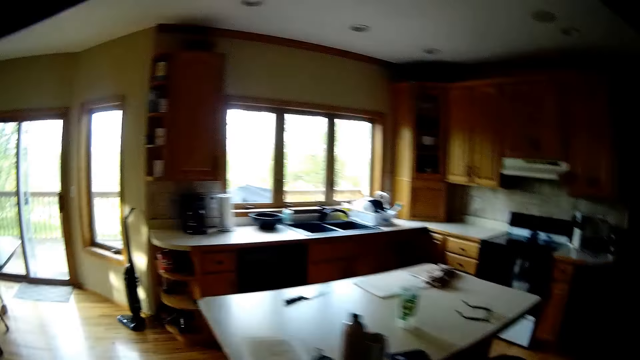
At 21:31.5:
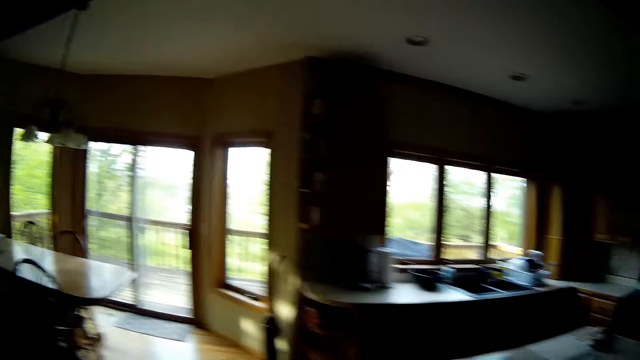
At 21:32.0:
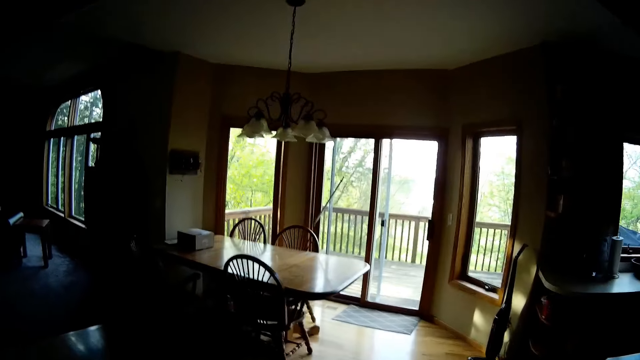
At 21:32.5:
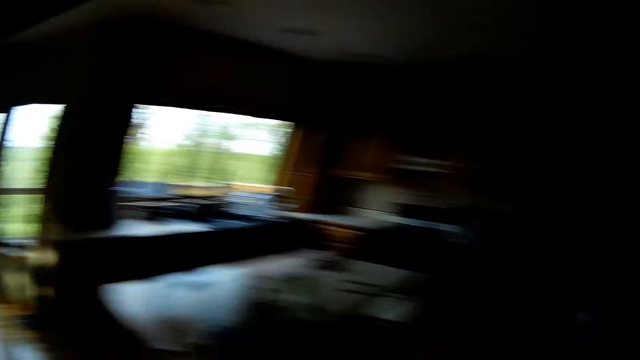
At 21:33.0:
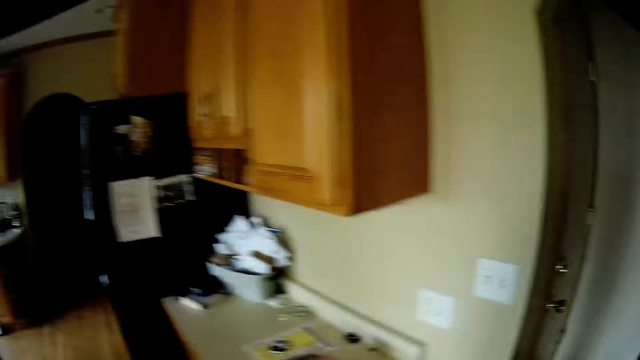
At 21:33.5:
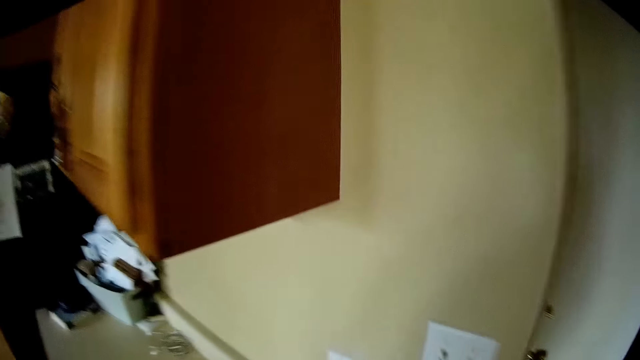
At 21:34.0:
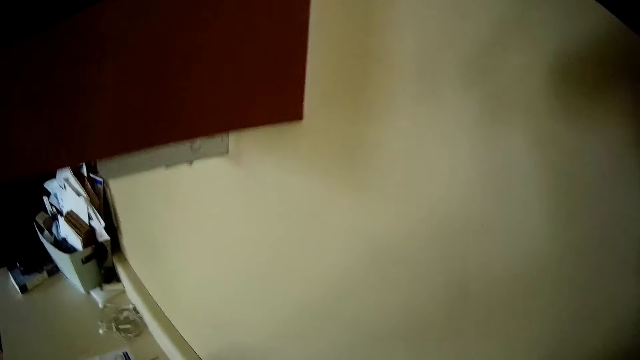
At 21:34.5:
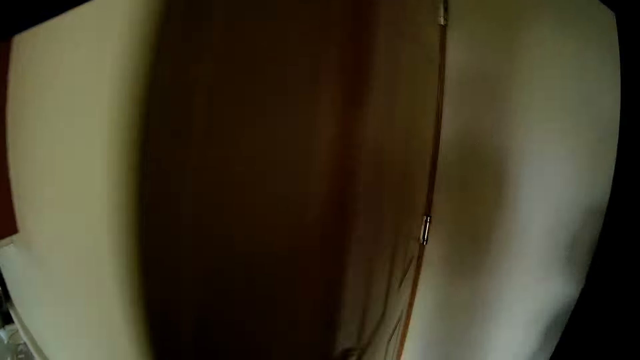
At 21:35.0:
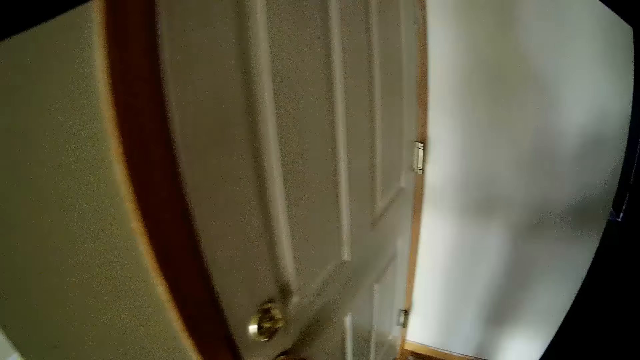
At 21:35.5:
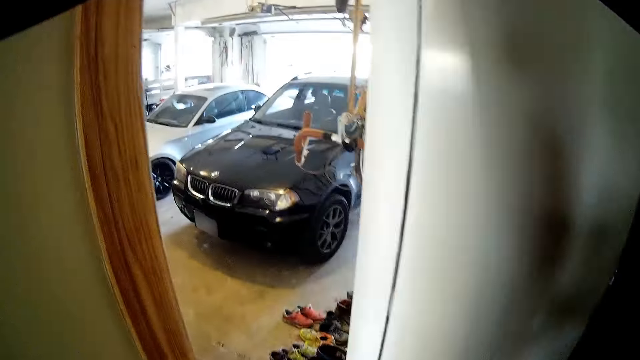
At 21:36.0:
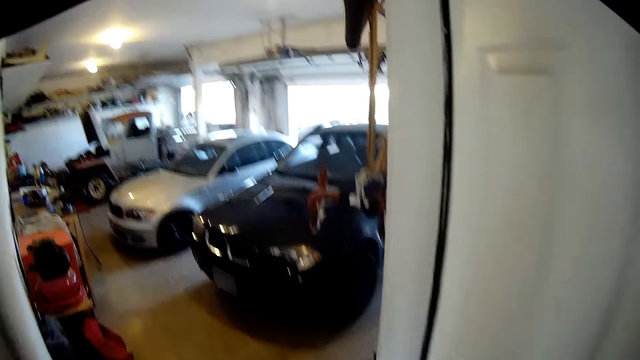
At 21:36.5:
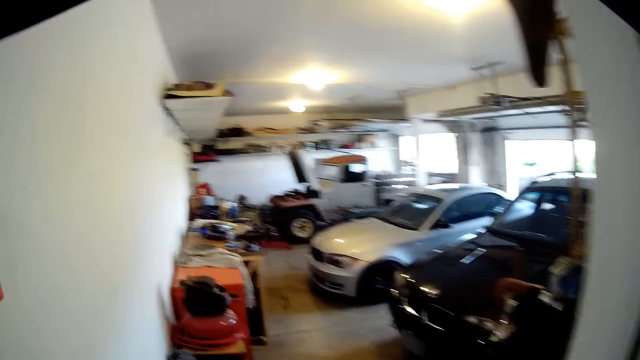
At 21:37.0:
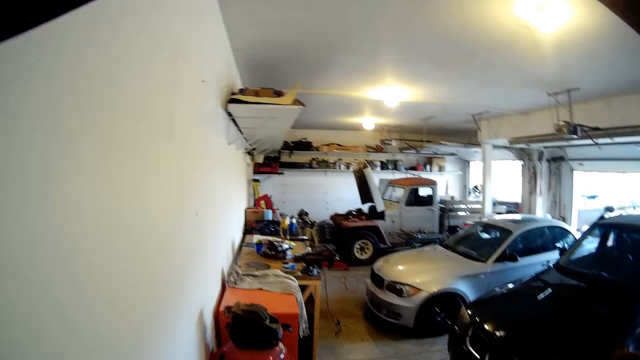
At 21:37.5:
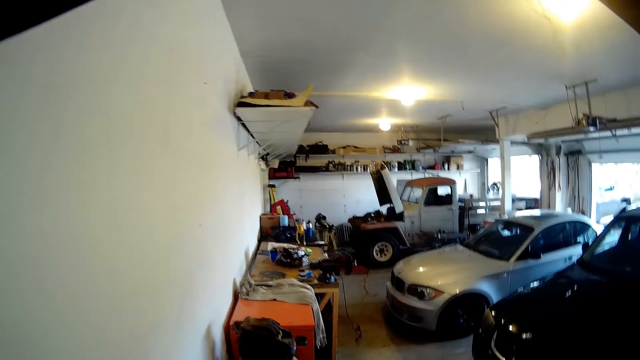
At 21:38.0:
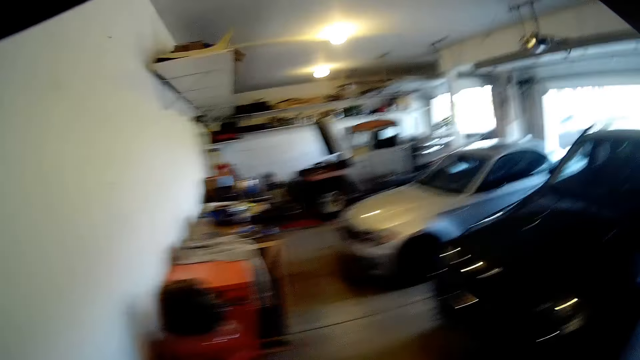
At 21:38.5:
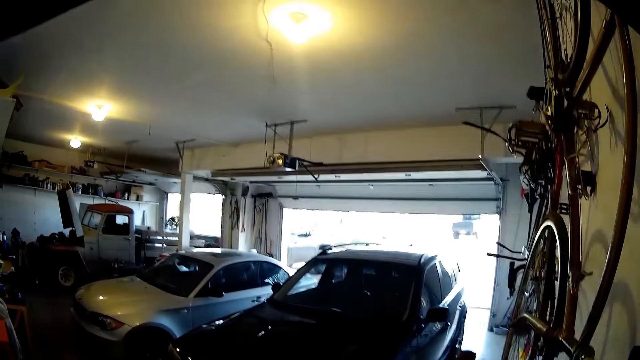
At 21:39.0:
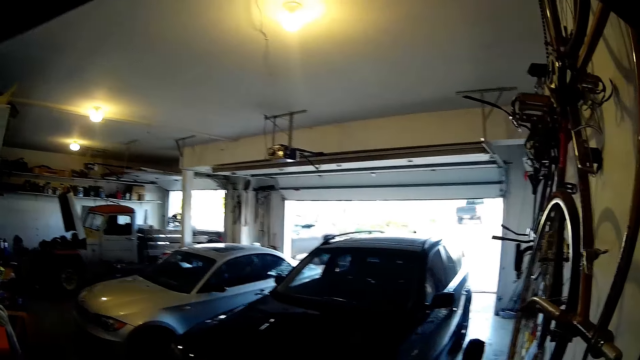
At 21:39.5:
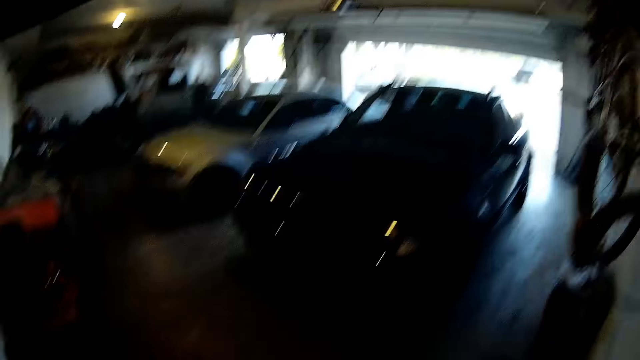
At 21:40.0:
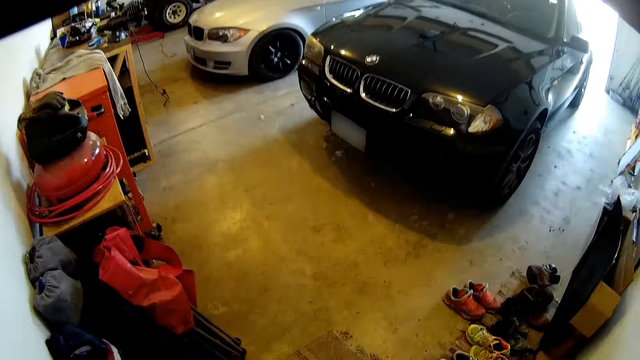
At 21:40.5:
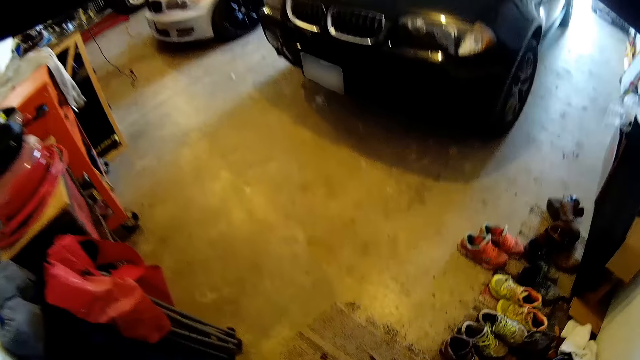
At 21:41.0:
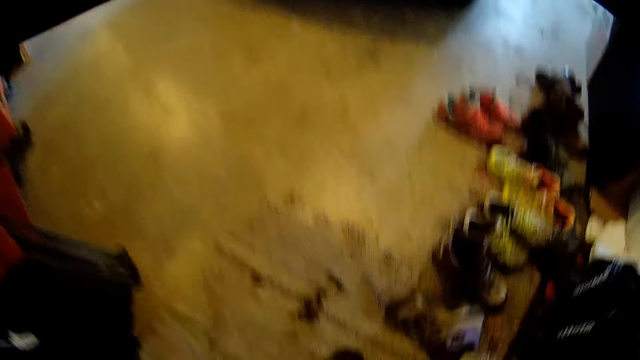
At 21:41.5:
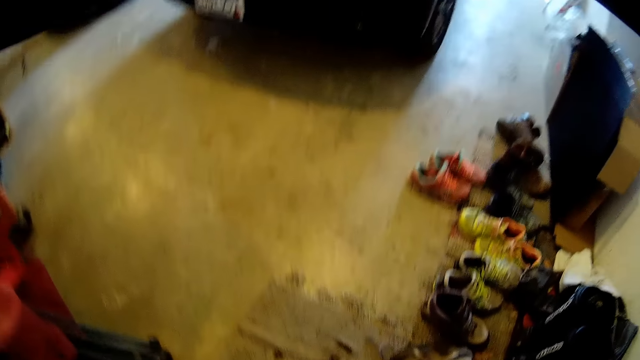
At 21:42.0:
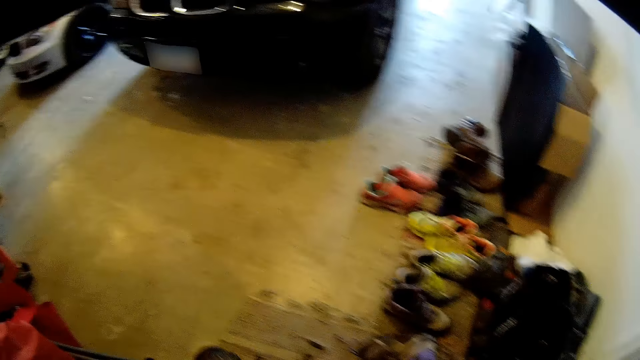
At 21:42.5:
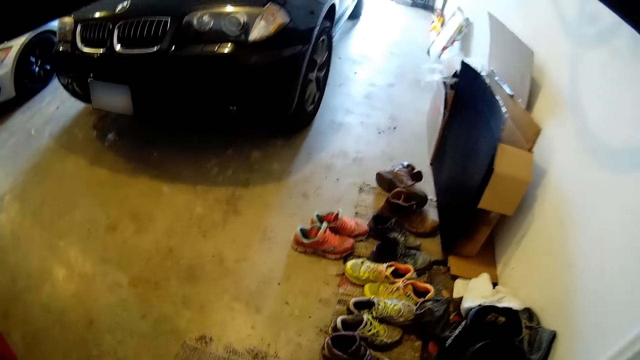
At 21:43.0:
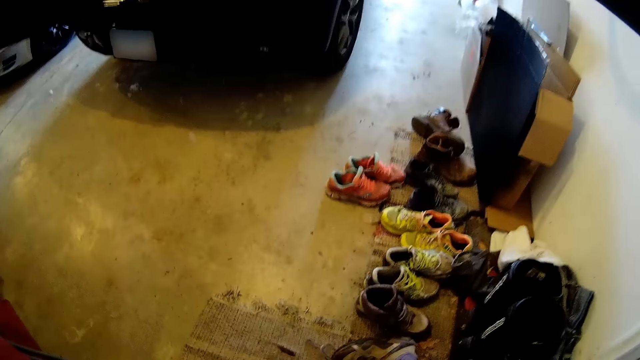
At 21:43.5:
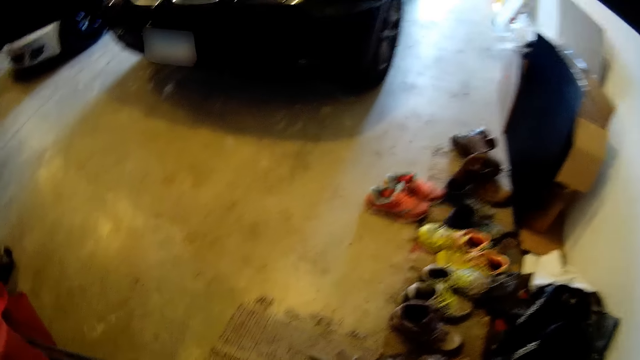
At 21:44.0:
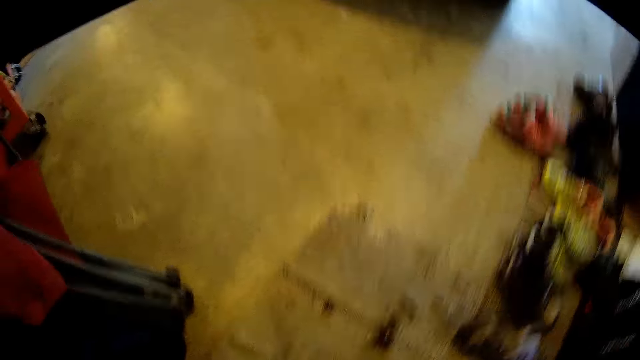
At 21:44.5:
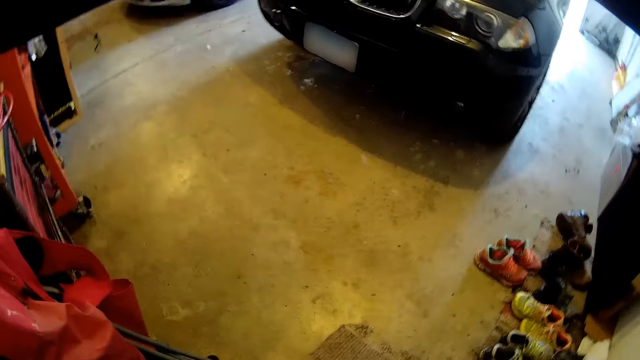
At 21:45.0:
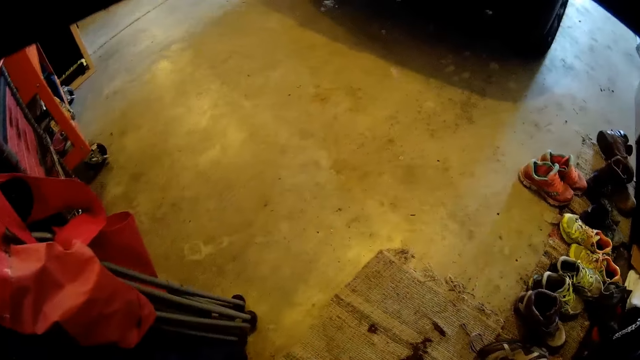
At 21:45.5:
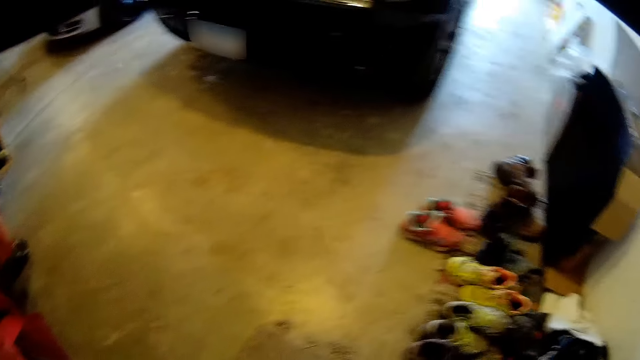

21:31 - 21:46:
The camera wearer opens a door with his right hand. He bends down. He picks up a shoe.

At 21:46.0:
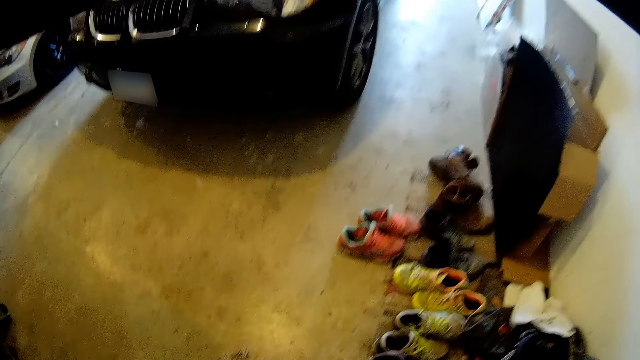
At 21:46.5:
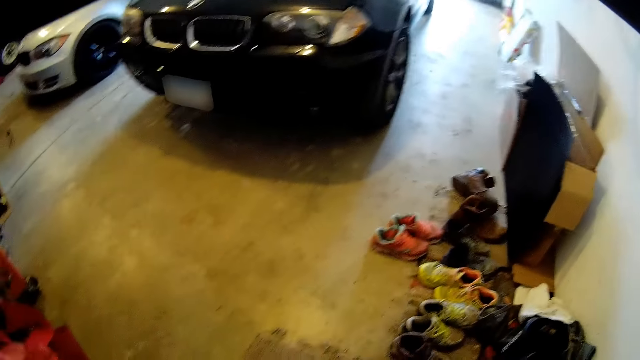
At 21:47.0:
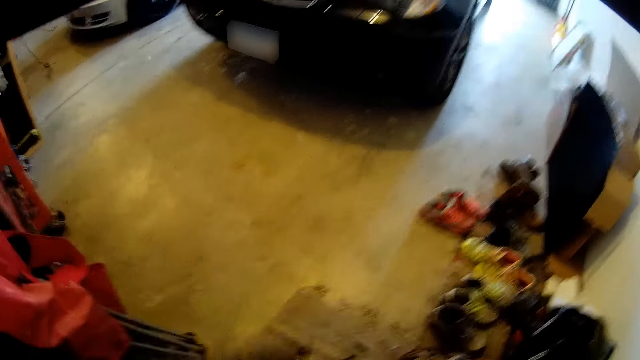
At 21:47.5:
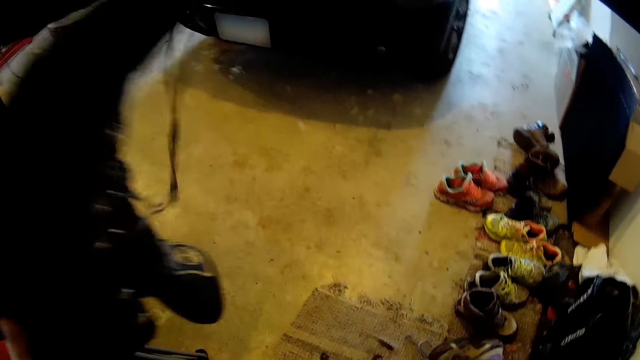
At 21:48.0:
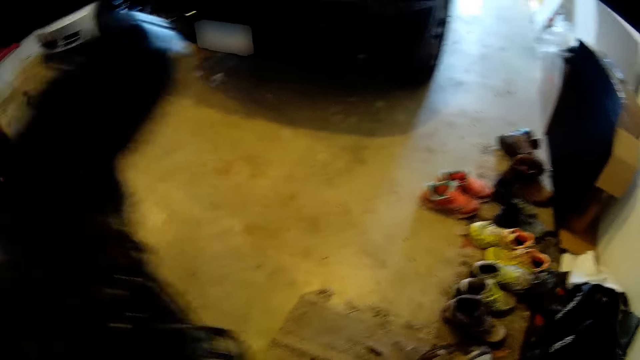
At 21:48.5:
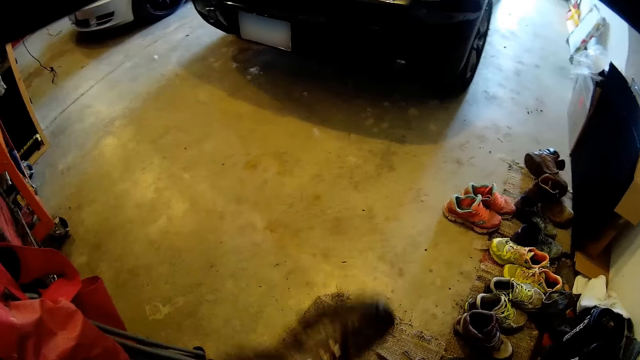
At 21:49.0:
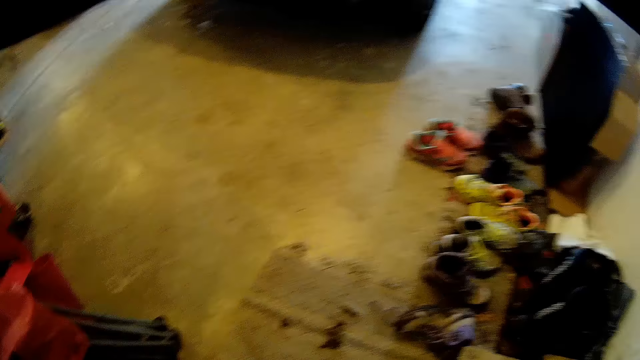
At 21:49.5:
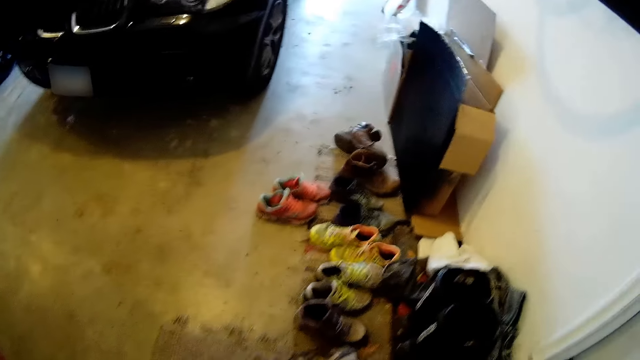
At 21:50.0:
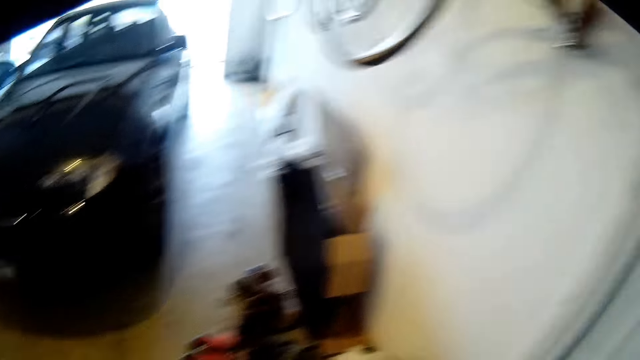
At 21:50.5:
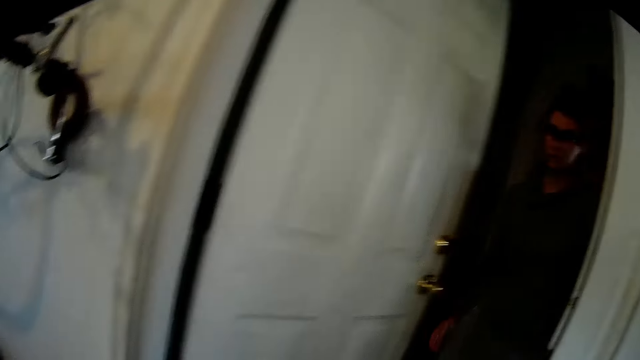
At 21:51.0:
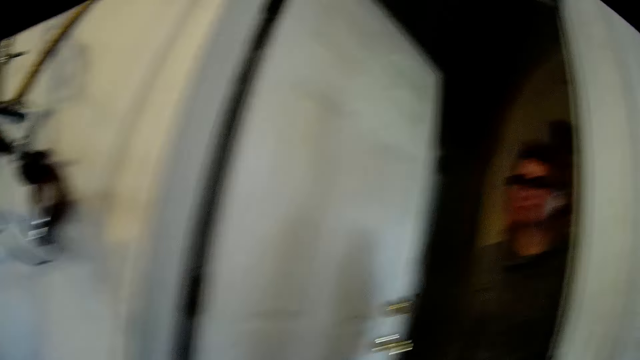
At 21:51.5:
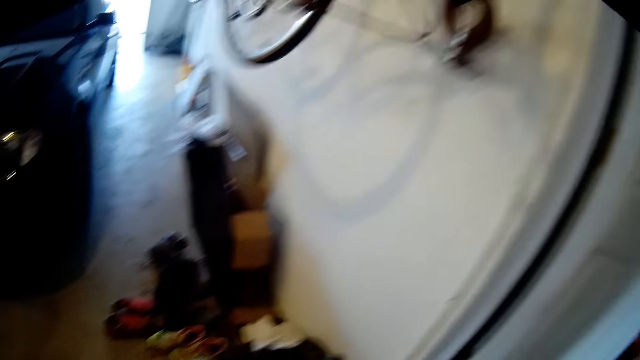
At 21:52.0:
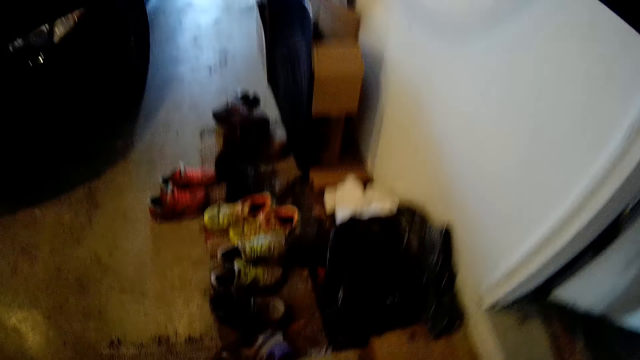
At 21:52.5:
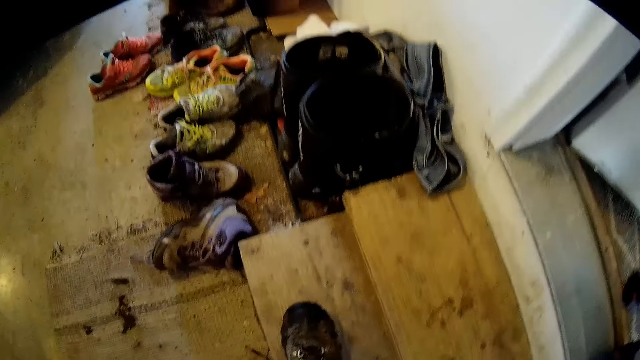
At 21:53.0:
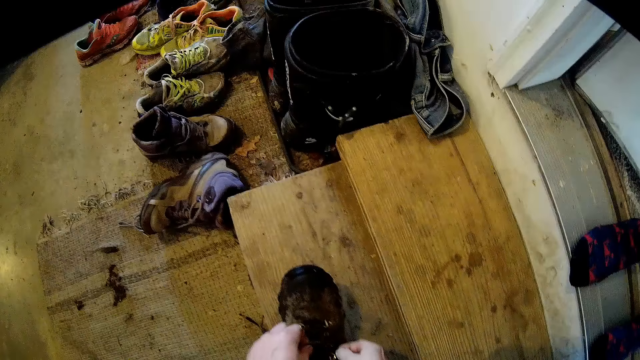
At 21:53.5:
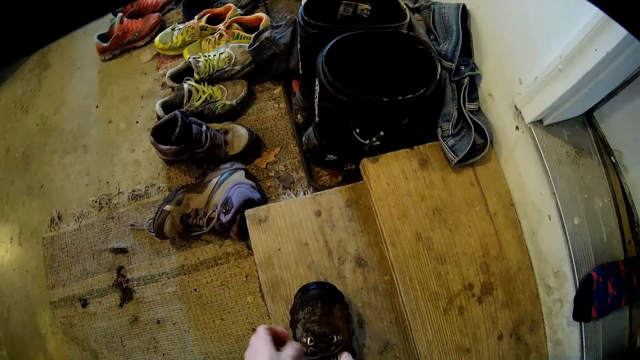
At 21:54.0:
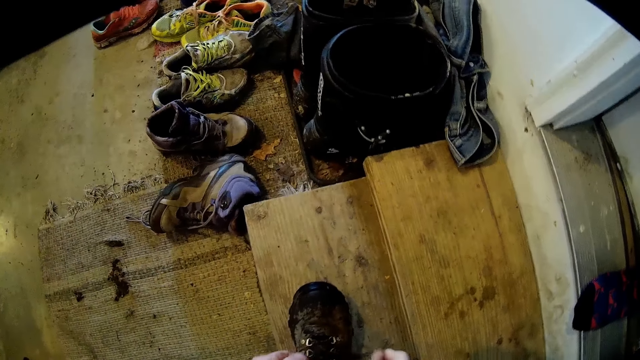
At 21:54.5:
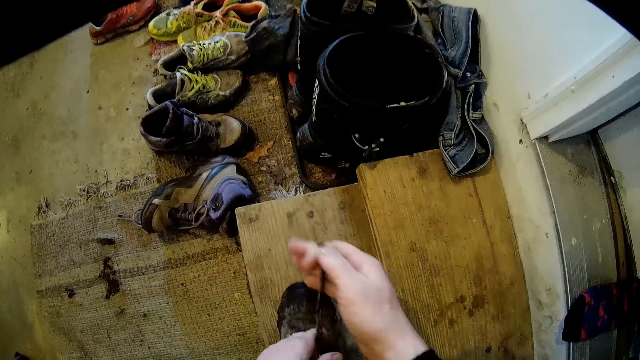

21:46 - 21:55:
The camera wearer lifts a shoe up with his left hand. A lady stands at the door. The lady walks to the door. The camera wearer ties his shoe laces with both hands.
